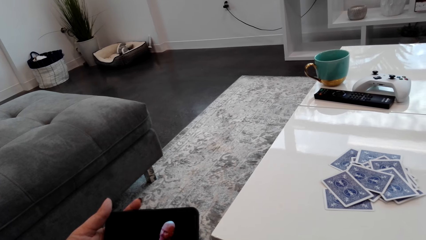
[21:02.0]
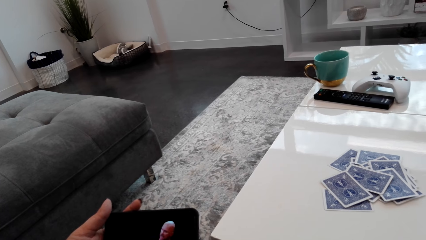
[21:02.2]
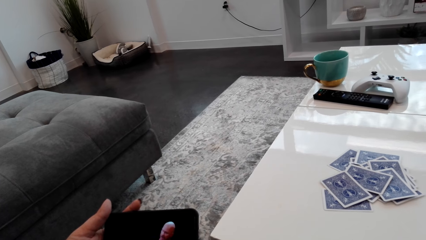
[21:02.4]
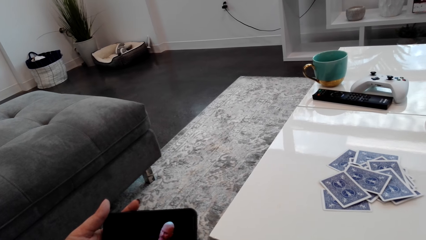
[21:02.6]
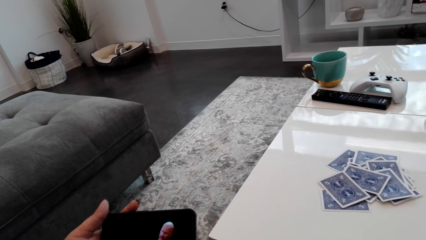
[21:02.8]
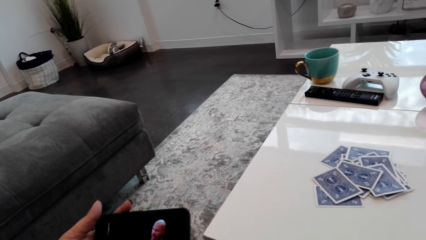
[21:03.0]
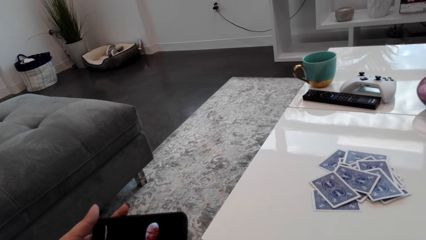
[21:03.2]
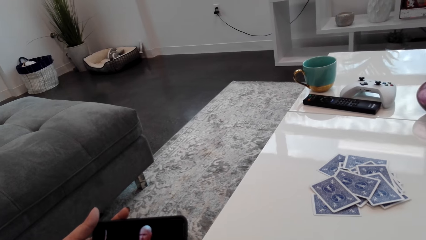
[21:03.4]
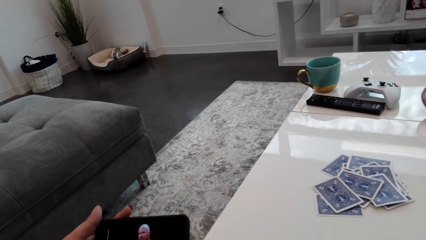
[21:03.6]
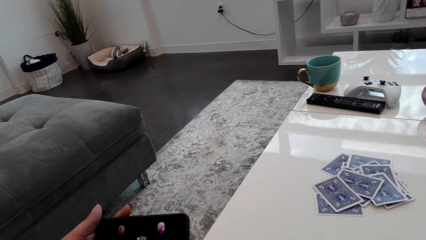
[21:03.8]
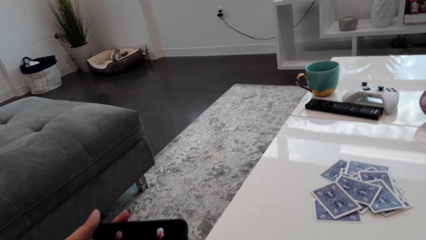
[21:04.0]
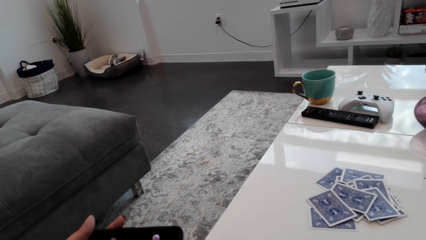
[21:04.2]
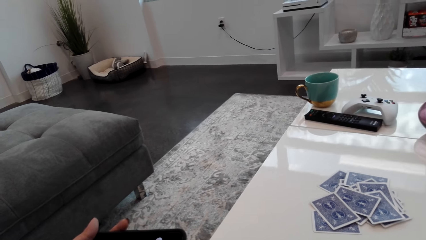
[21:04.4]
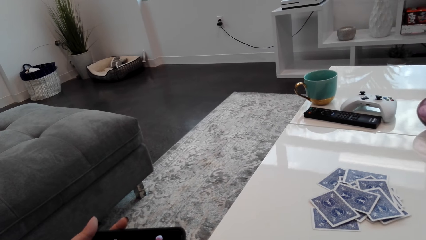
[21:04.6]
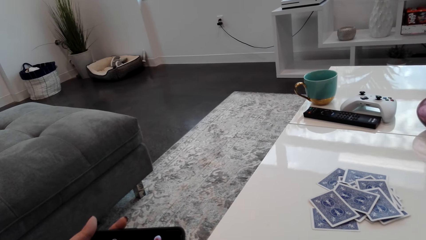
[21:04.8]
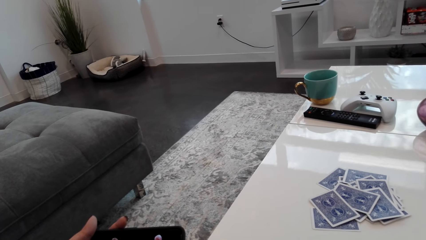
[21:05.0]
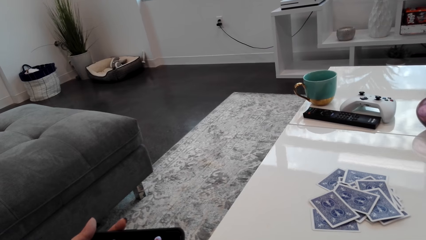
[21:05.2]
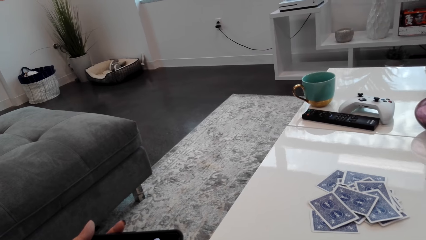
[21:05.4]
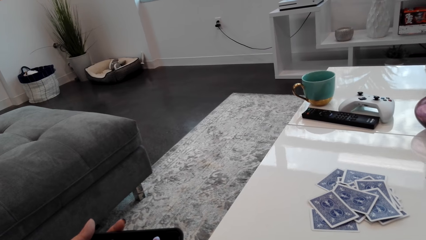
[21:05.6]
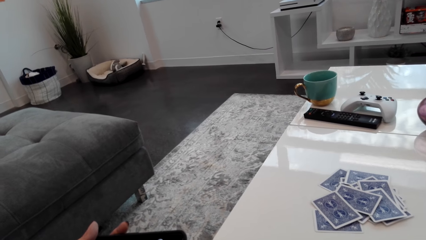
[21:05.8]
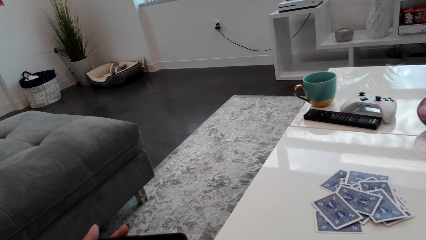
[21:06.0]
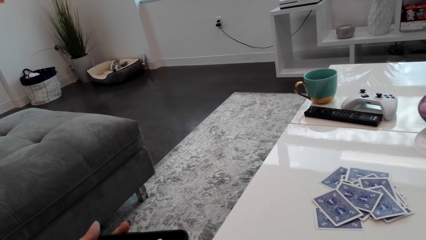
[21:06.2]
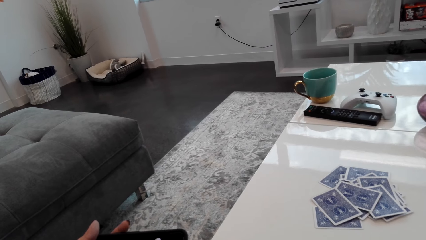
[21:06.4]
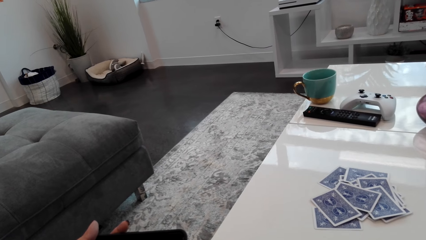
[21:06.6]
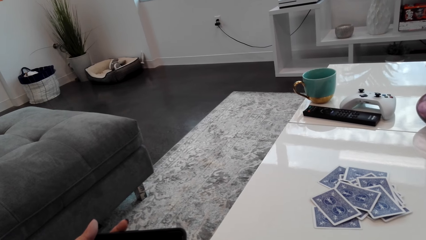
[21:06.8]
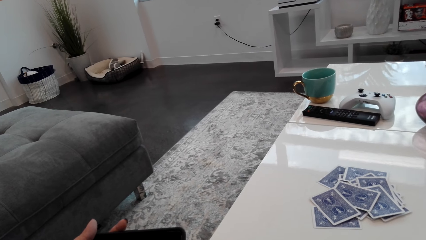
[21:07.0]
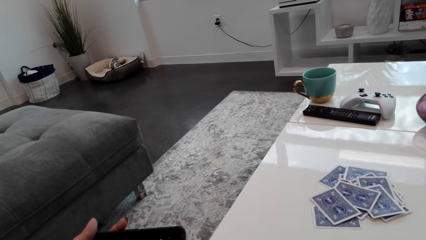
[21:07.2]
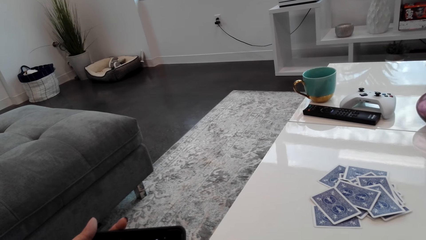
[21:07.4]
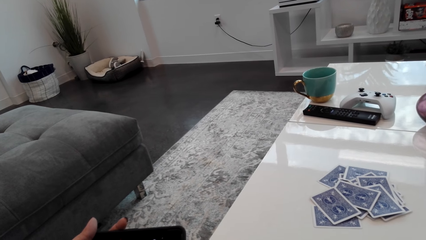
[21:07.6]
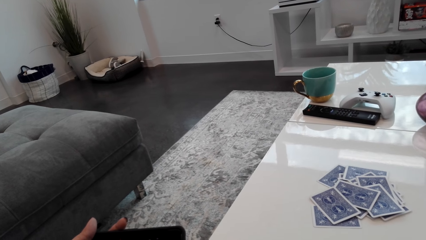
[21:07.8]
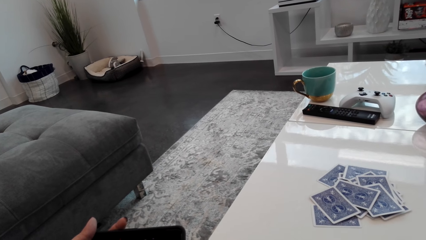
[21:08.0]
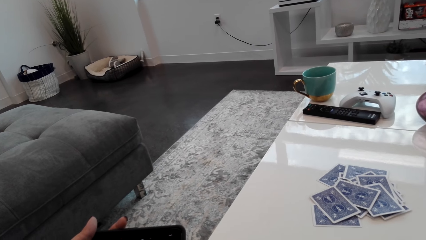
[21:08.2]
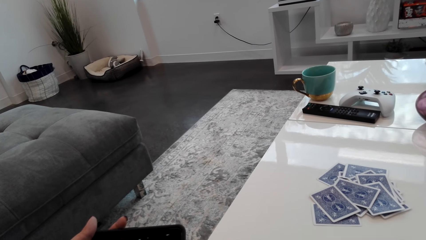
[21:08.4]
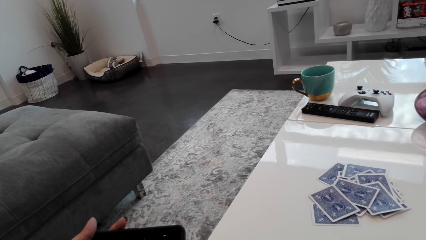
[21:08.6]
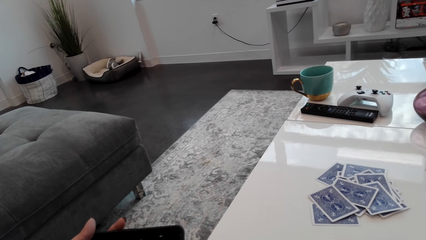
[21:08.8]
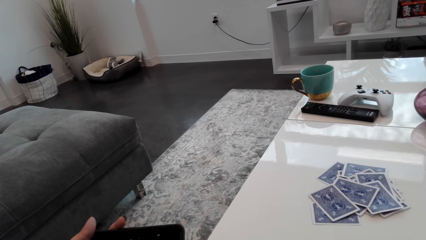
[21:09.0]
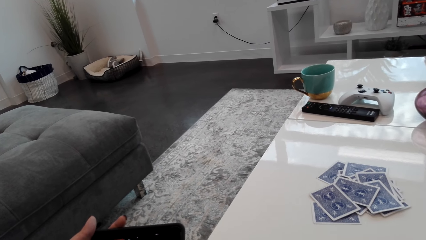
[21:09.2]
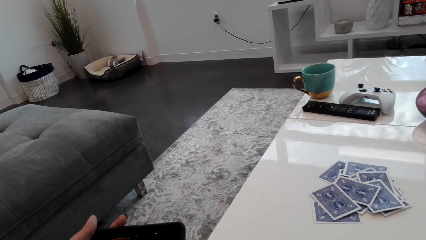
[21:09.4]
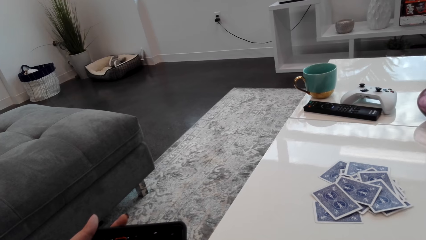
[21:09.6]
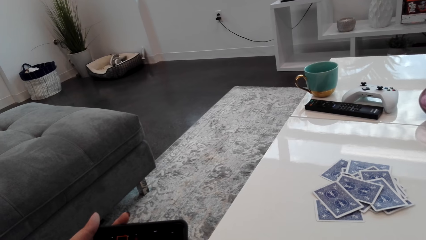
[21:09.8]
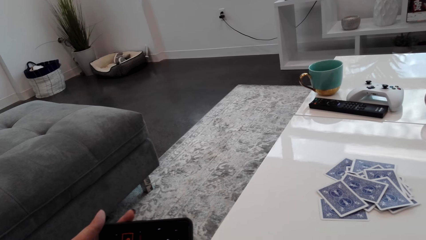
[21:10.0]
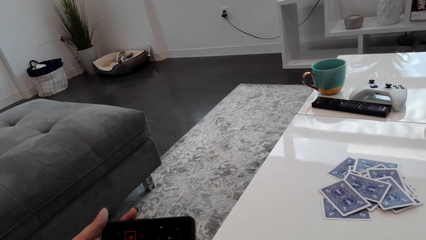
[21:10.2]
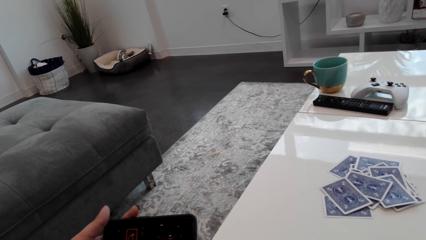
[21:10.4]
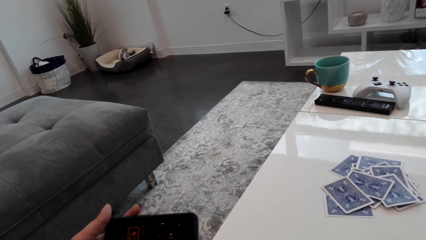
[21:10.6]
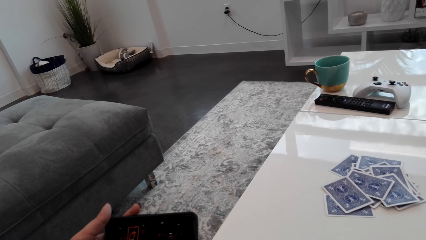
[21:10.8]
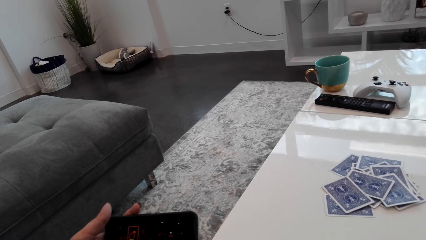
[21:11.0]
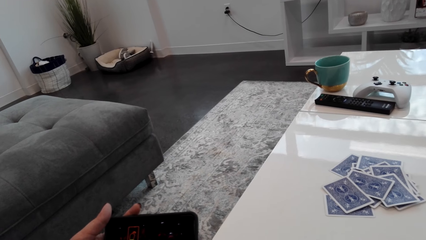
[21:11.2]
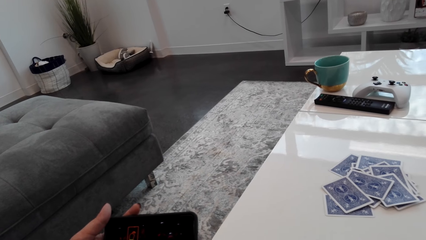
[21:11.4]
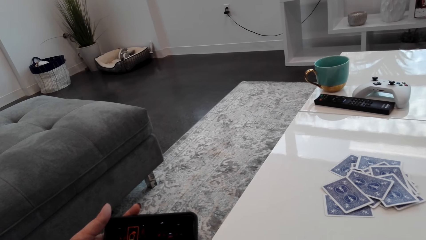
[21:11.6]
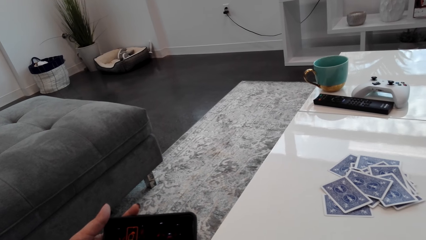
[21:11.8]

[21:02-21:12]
The camera wearer laughs. A person laughs.

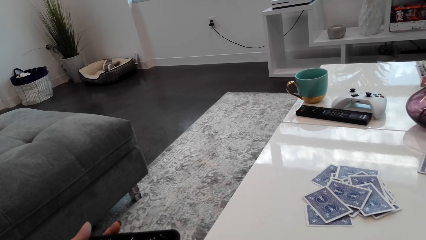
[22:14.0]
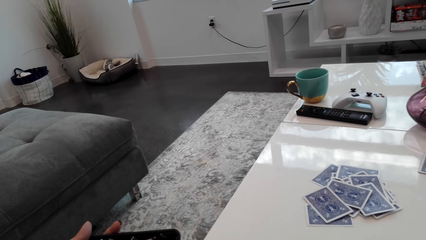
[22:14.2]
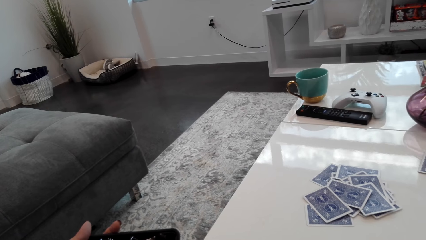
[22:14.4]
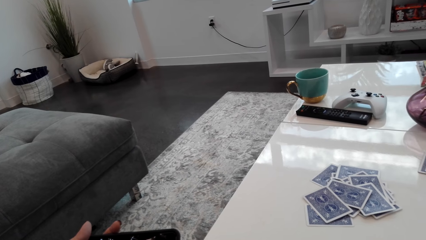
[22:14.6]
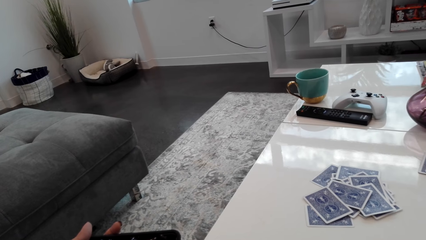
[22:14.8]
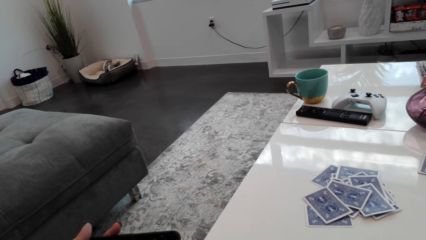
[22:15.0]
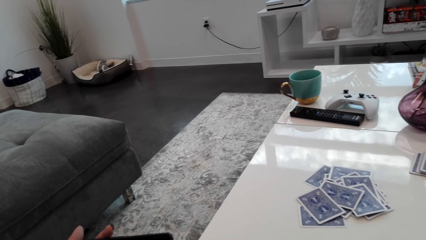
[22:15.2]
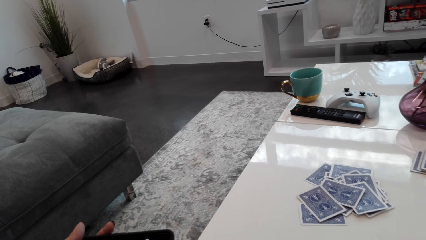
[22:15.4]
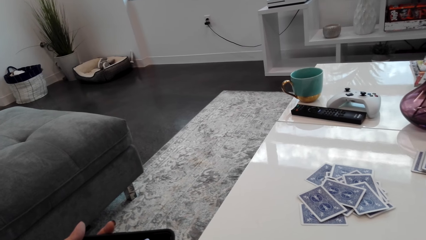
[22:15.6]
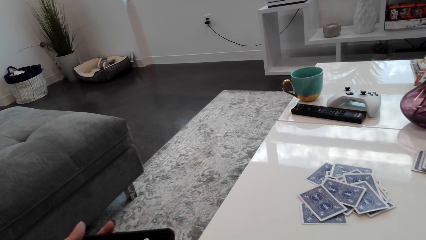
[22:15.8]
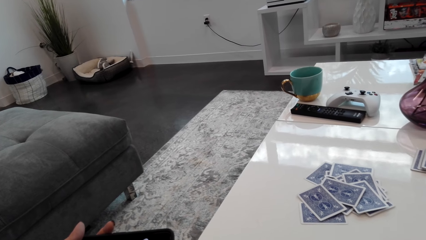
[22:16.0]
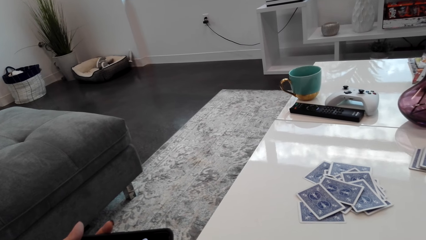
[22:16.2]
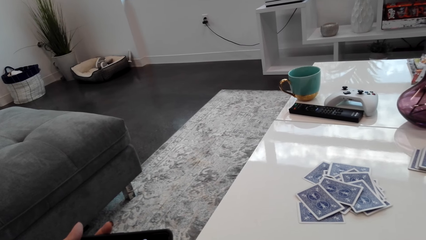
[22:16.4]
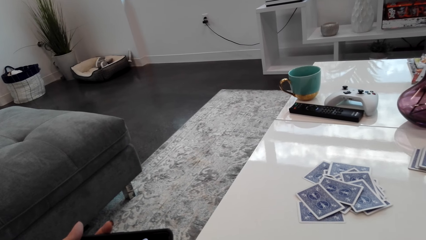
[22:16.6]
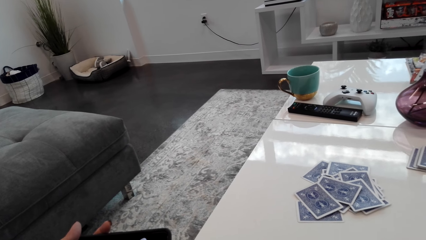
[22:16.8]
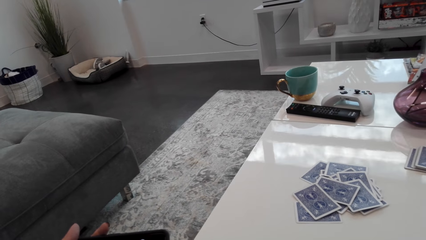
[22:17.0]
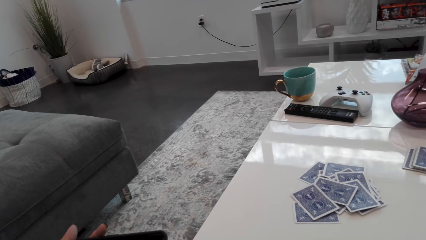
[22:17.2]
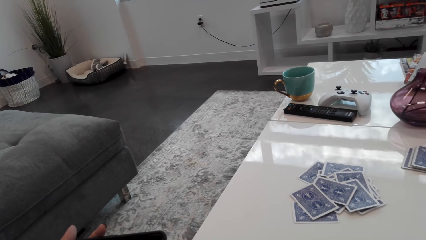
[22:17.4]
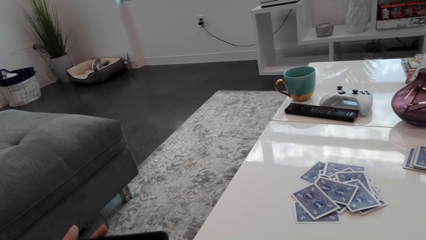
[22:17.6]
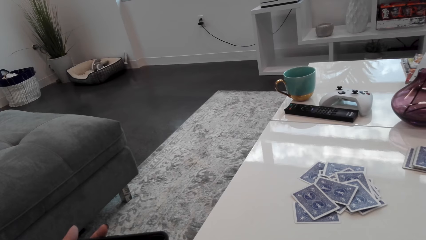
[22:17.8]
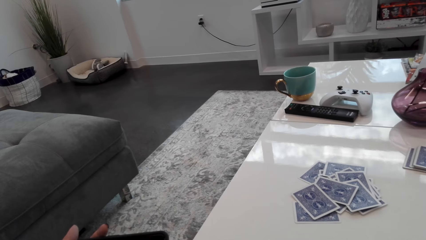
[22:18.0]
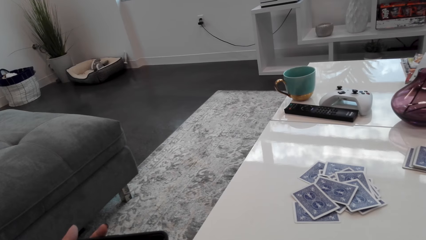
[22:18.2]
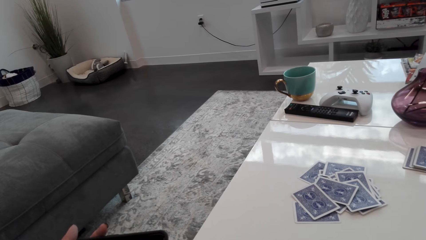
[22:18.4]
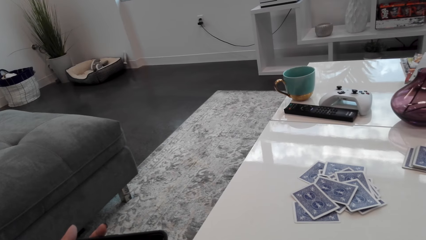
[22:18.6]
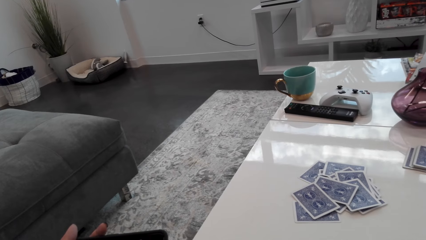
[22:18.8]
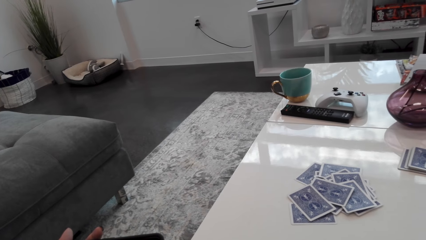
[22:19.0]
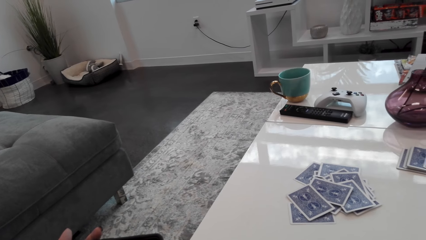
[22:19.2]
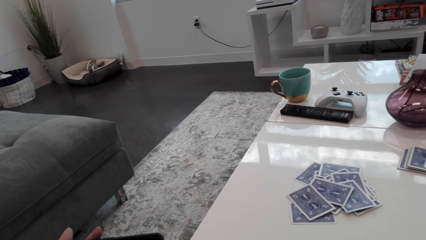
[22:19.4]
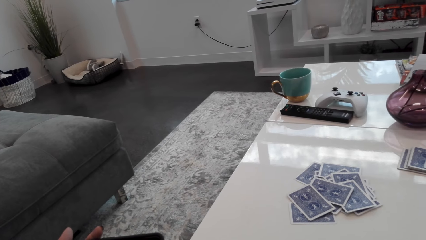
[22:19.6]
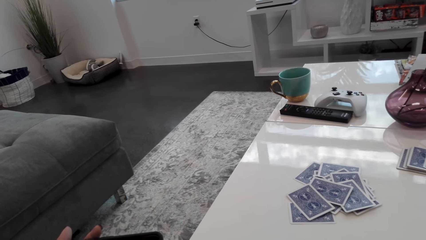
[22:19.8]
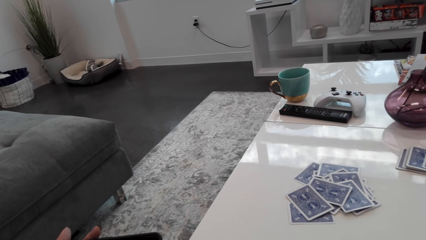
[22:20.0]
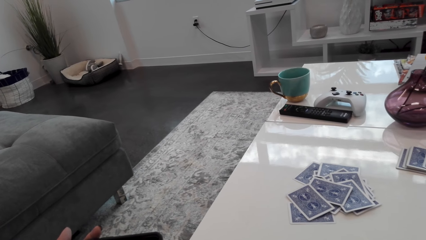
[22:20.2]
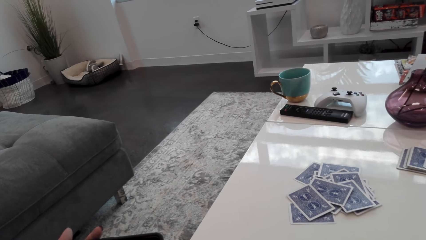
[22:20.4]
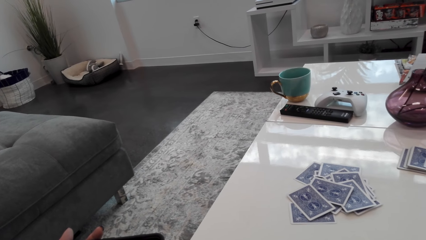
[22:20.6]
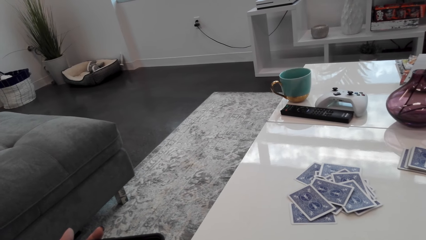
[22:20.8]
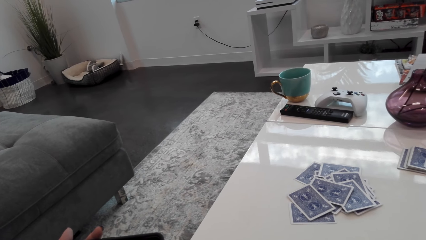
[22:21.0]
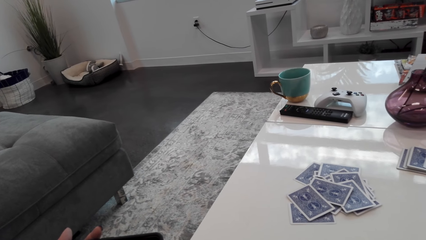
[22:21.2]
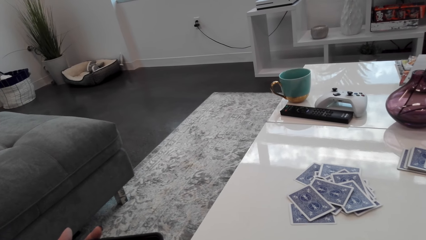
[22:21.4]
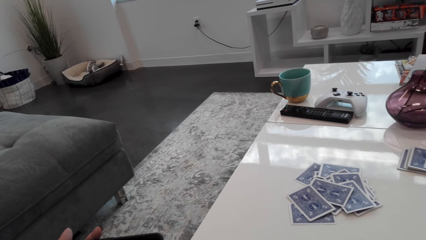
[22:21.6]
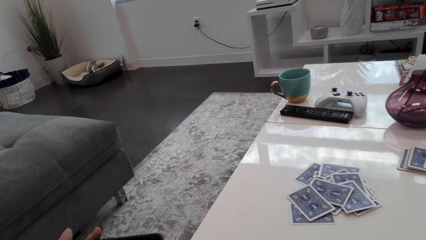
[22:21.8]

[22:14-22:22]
The camera wearer laughs.
